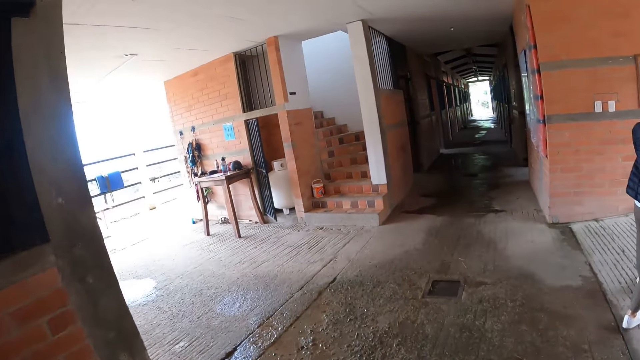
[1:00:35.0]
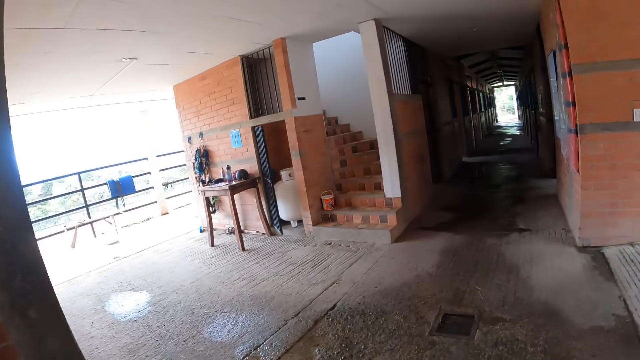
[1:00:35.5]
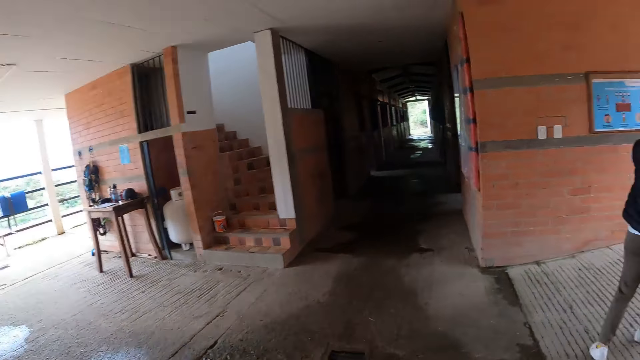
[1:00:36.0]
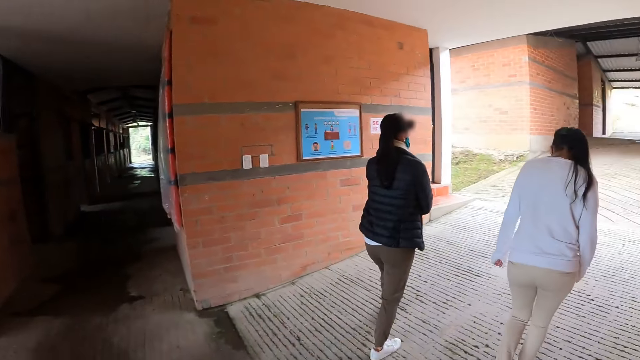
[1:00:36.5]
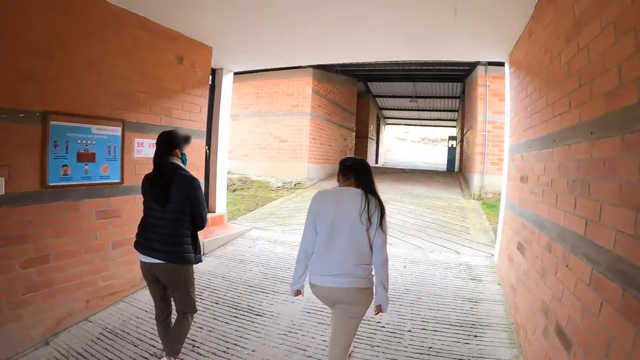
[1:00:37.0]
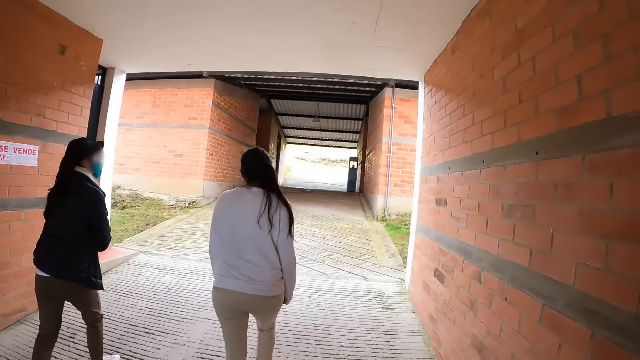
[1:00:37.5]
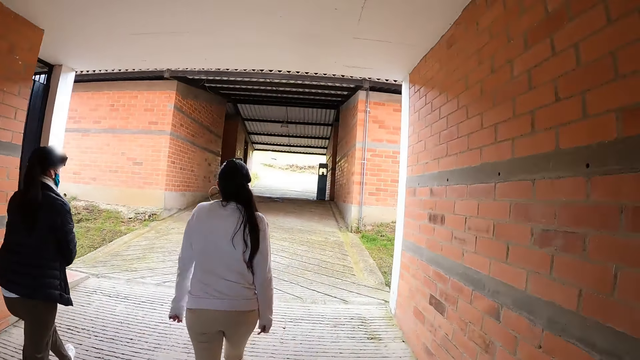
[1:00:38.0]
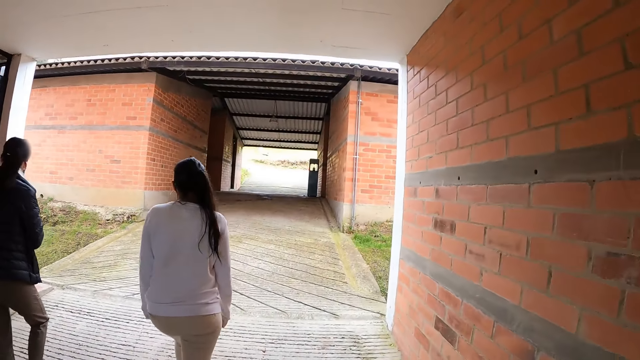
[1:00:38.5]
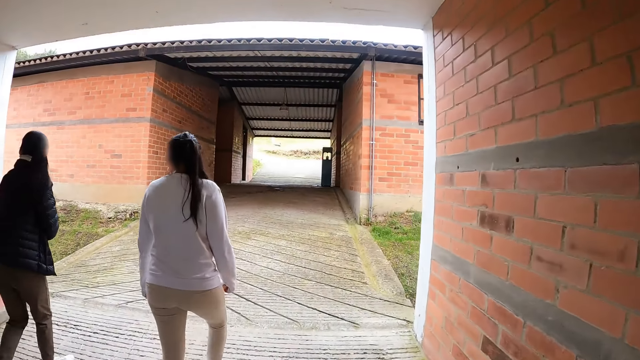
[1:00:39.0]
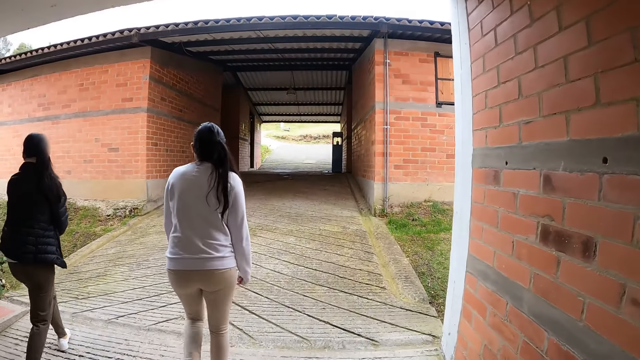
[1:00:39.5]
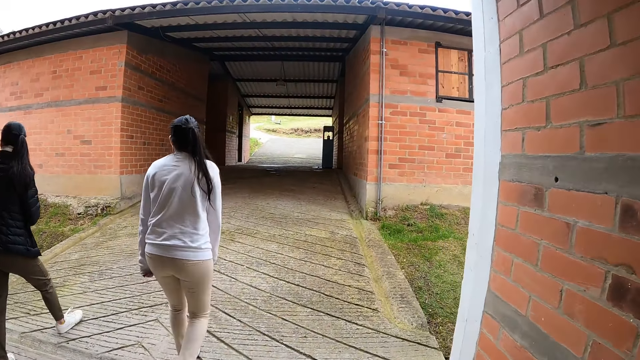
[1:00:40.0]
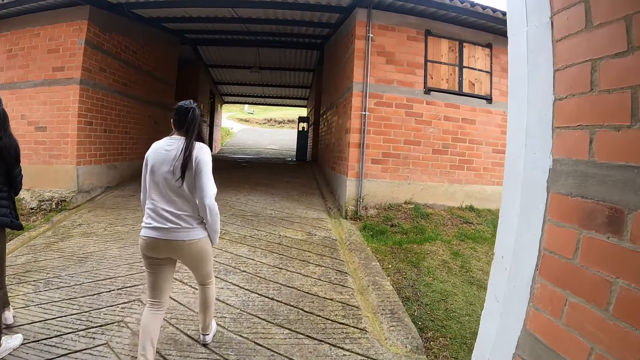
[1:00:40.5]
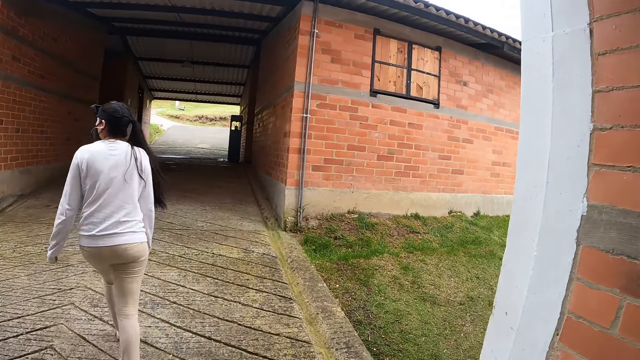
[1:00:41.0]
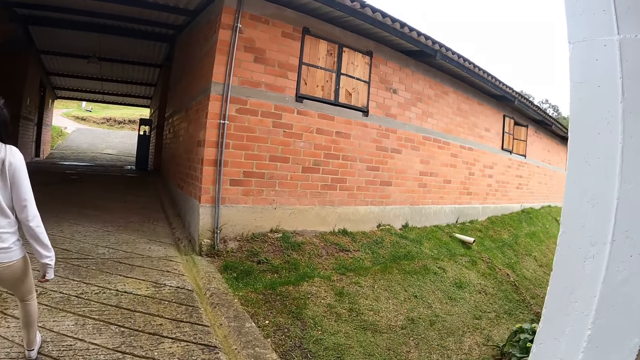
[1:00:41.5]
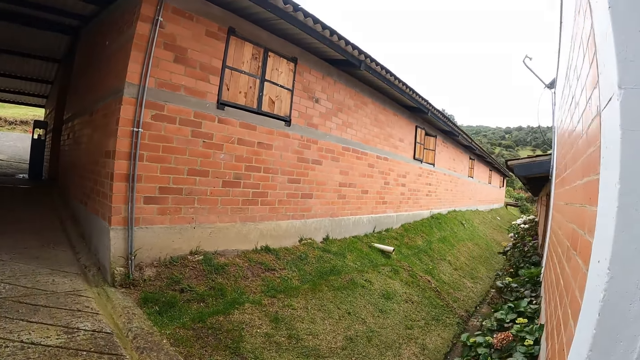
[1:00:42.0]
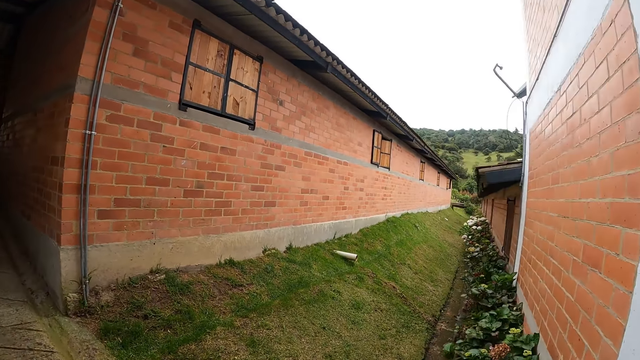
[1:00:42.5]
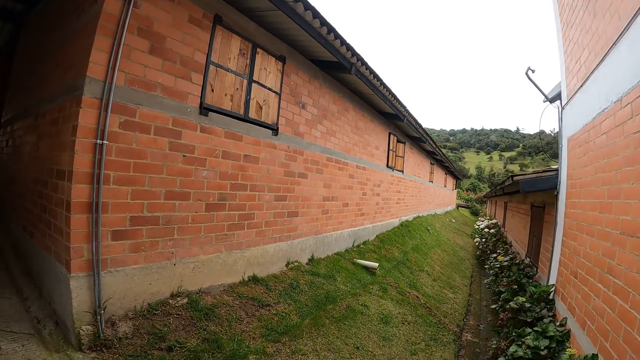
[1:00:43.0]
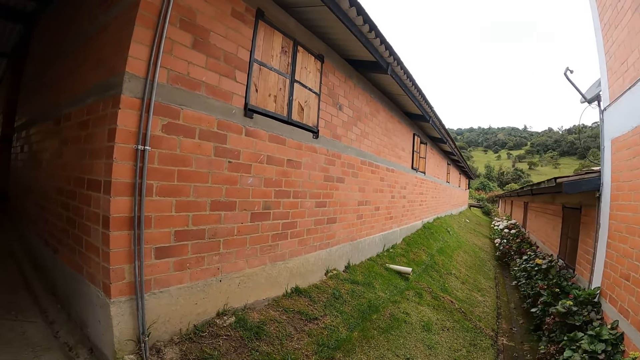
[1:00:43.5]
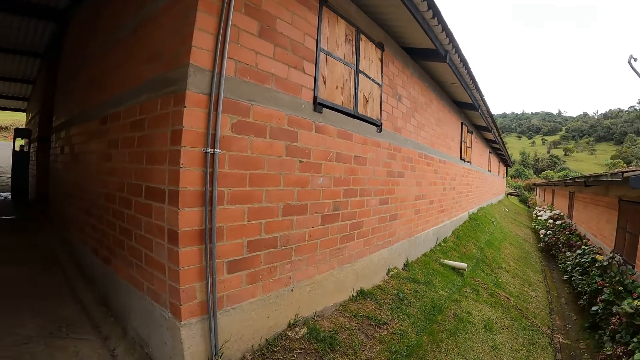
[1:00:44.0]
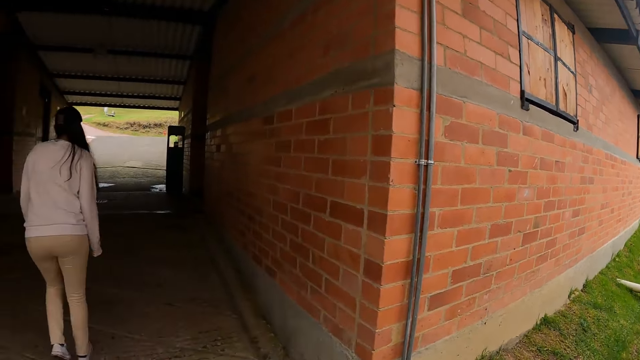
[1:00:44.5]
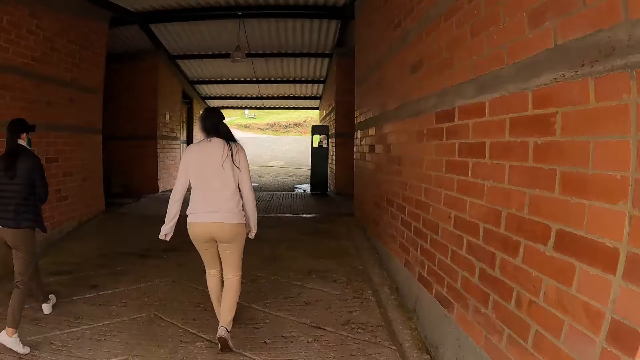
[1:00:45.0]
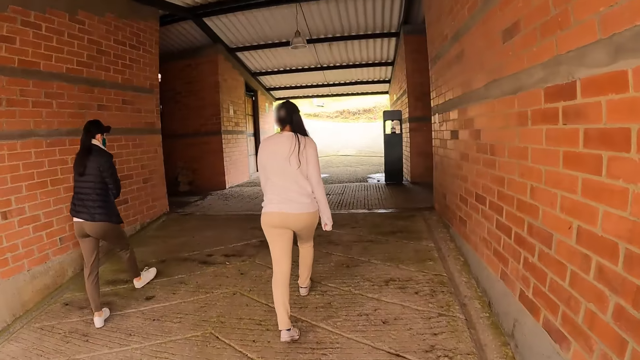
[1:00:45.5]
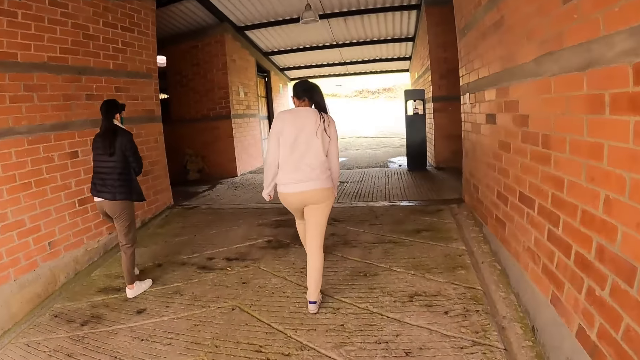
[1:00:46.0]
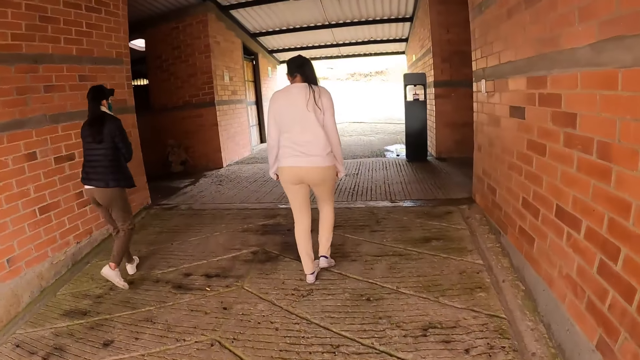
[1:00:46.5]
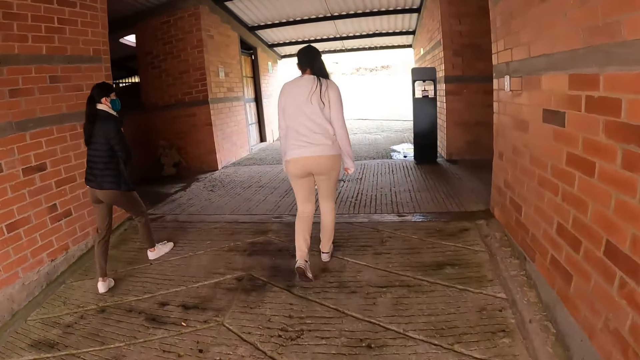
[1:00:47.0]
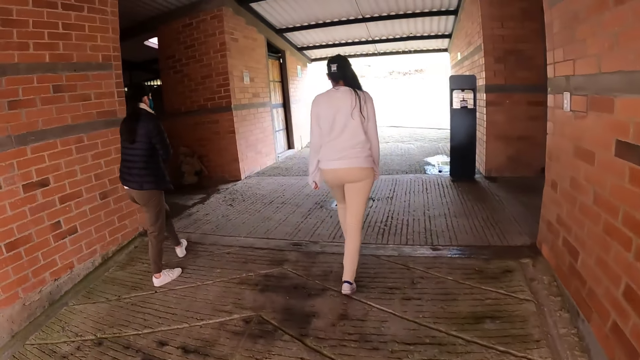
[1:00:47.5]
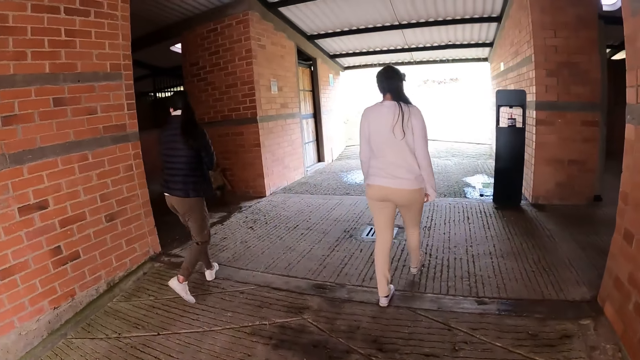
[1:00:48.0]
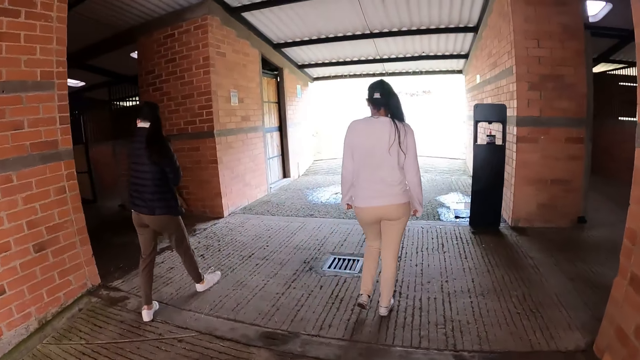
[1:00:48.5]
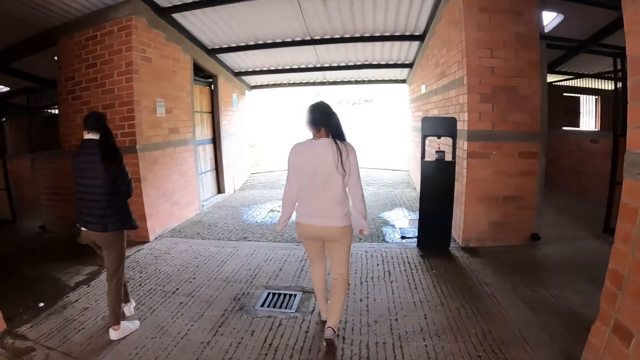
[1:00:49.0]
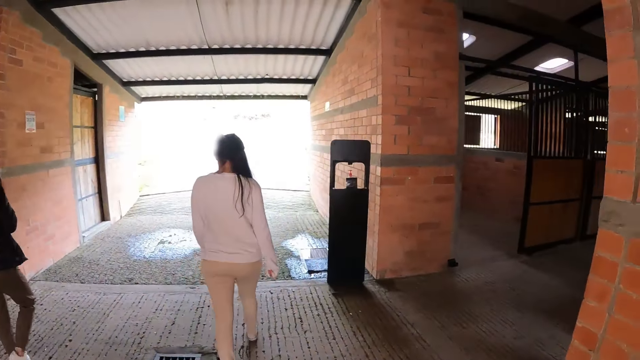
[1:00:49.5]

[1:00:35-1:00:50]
The camera wearer walks out of the stable. They walk outside. They walk in the house.

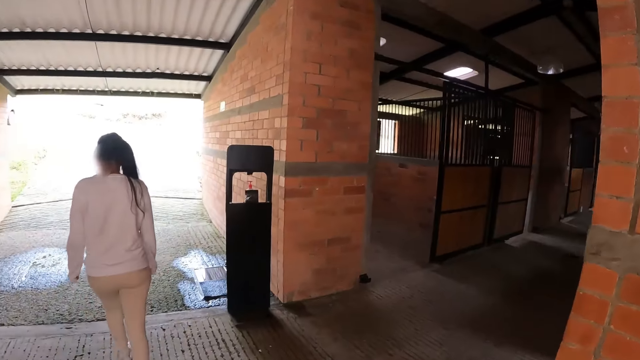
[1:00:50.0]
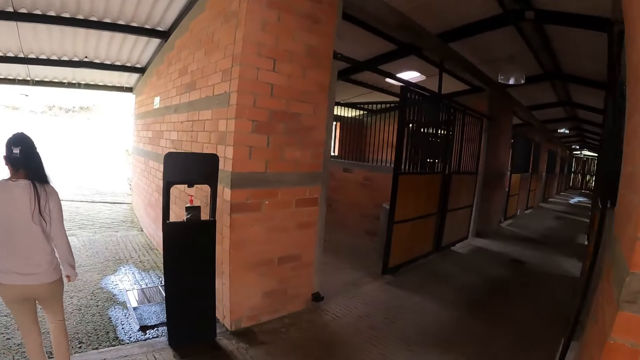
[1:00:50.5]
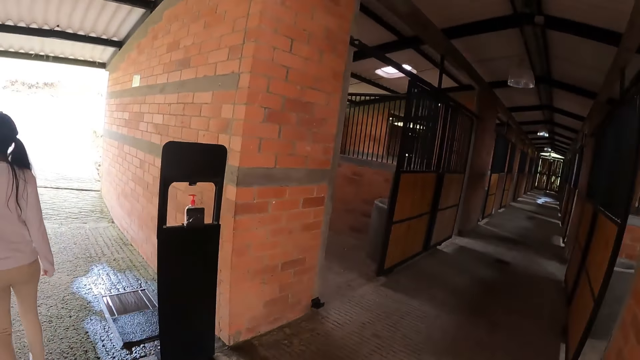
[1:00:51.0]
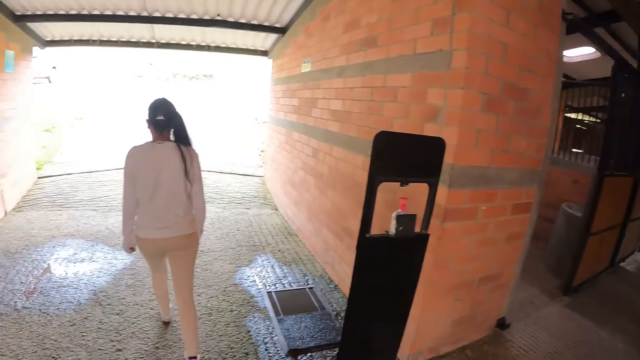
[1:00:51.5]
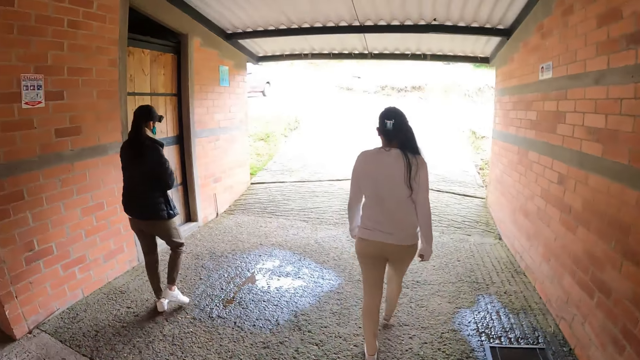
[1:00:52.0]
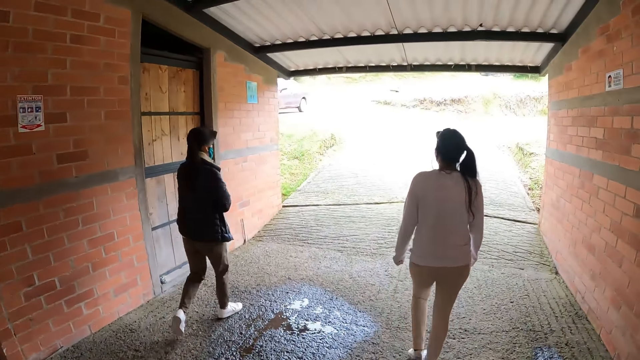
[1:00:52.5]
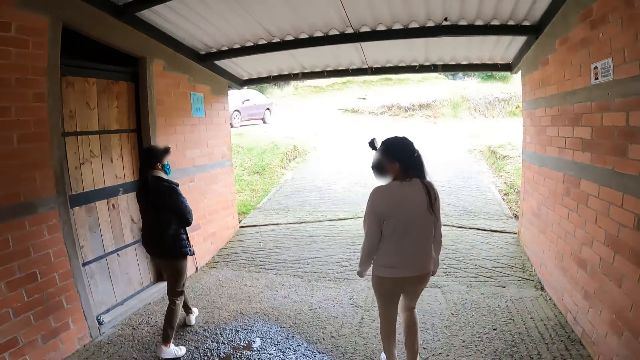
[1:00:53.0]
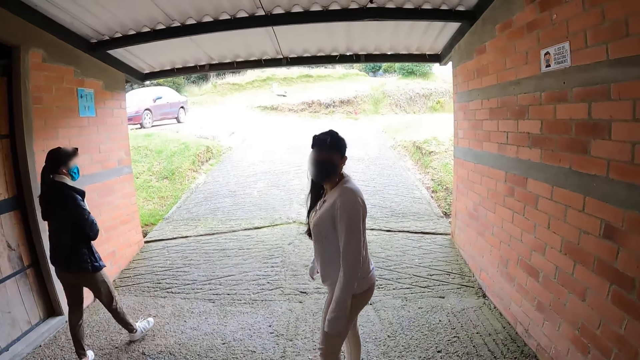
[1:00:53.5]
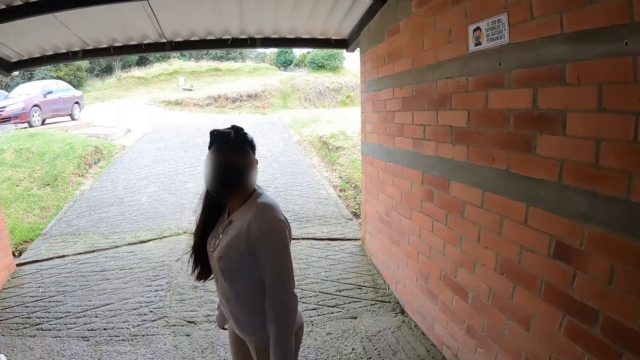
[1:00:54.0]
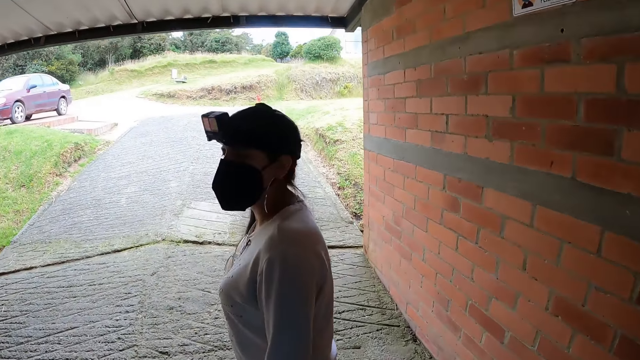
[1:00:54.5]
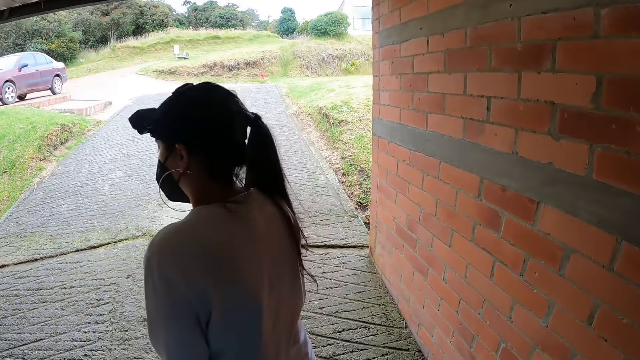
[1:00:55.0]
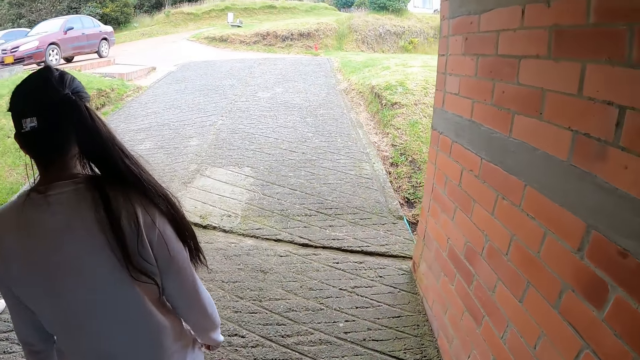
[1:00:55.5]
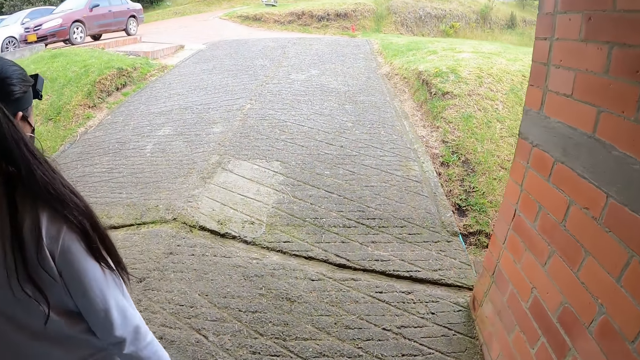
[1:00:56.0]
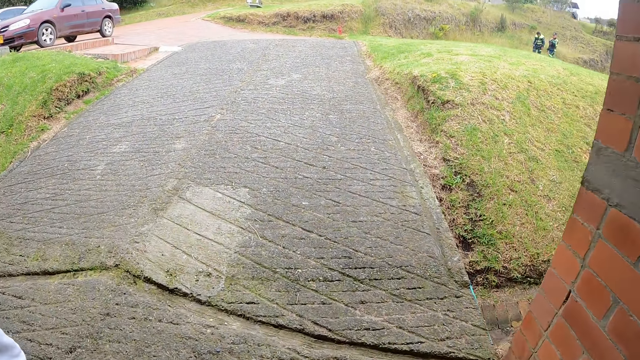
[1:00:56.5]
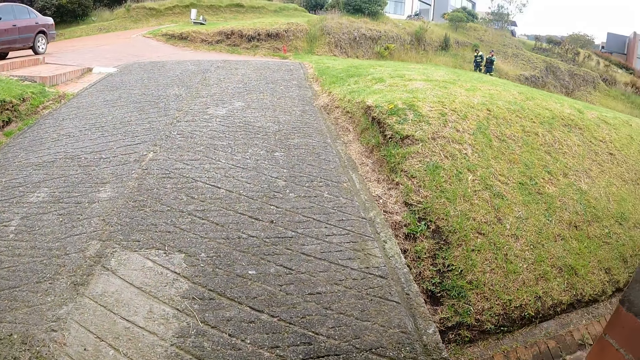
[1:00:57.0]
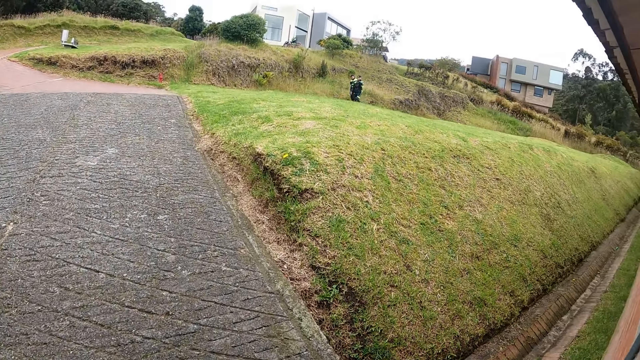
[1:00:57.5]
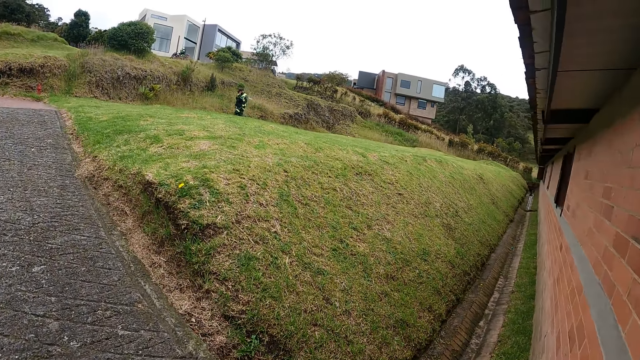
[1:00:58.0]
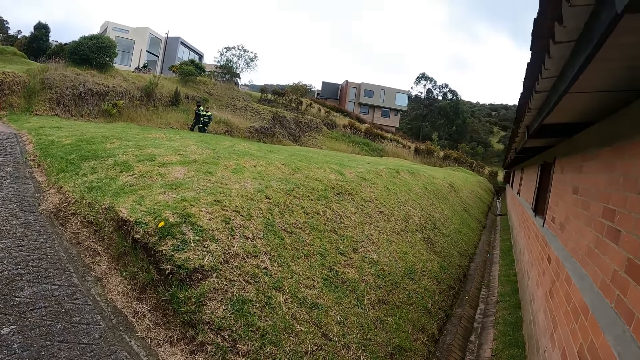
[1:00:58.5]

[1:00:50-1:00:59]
The camera wearer interacts with a woman. They talk to the woman. They walk outside.
